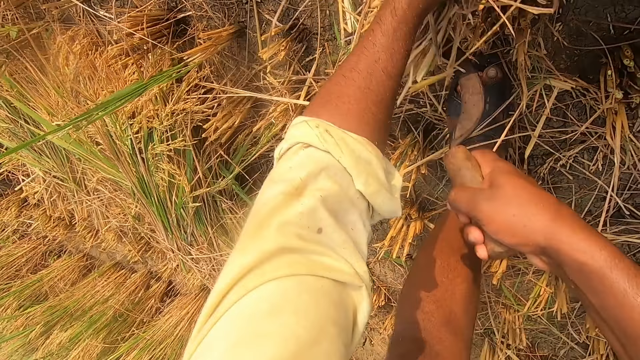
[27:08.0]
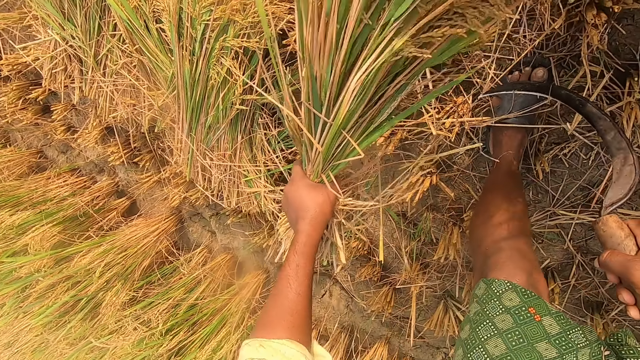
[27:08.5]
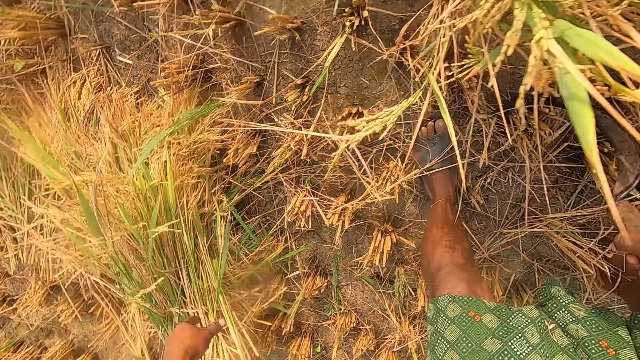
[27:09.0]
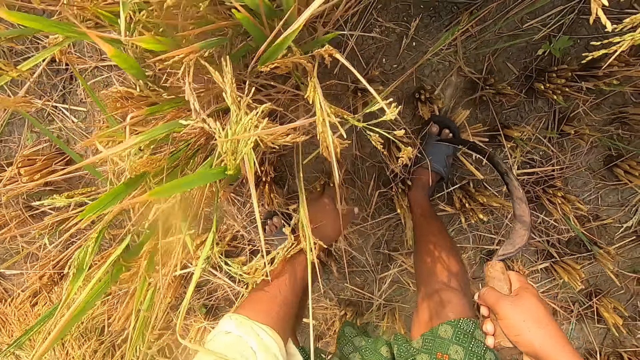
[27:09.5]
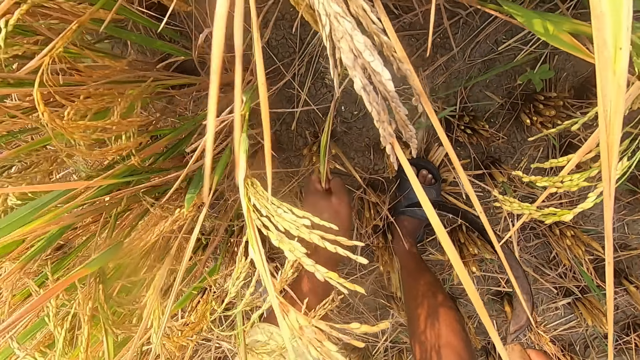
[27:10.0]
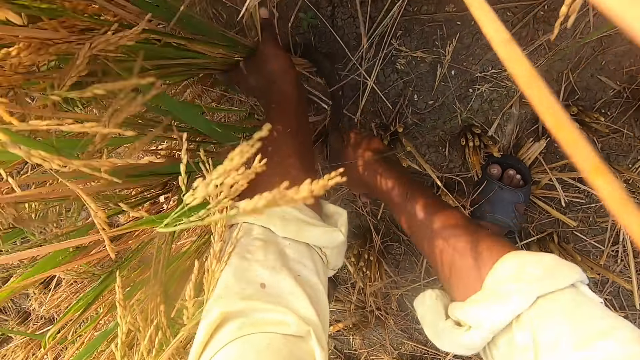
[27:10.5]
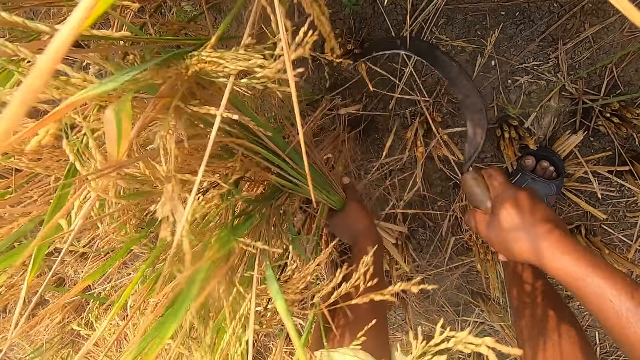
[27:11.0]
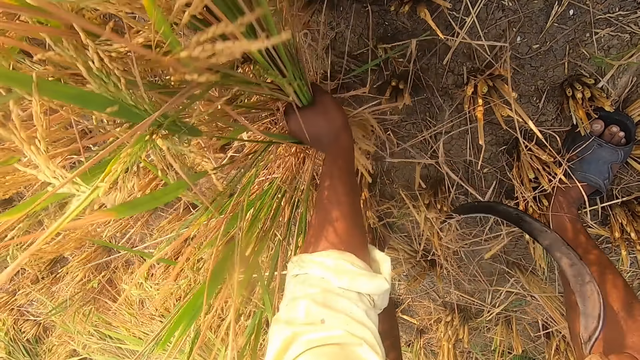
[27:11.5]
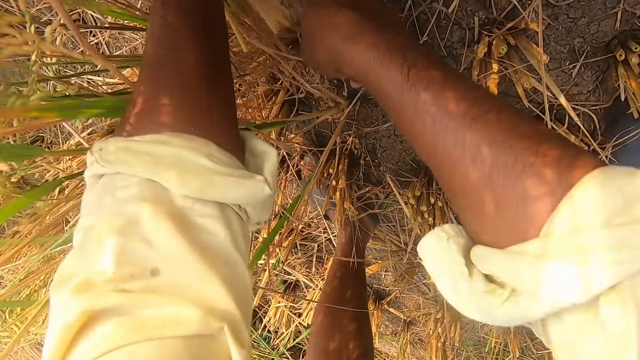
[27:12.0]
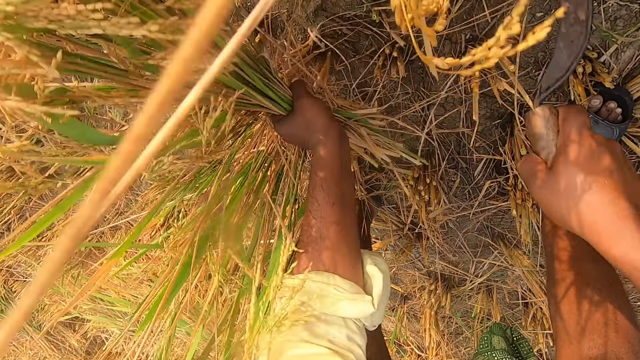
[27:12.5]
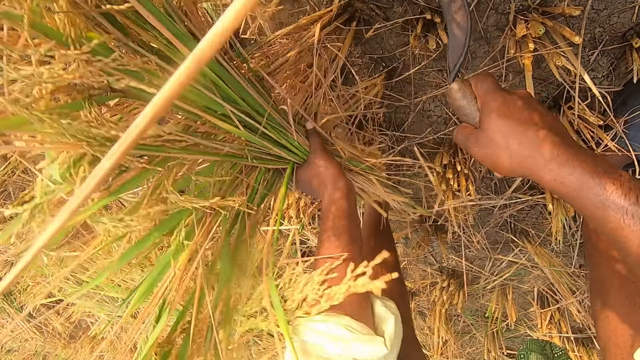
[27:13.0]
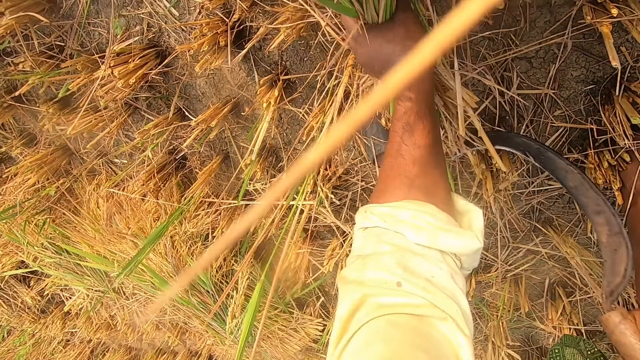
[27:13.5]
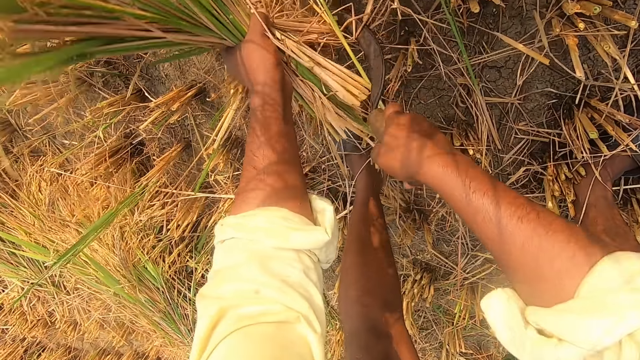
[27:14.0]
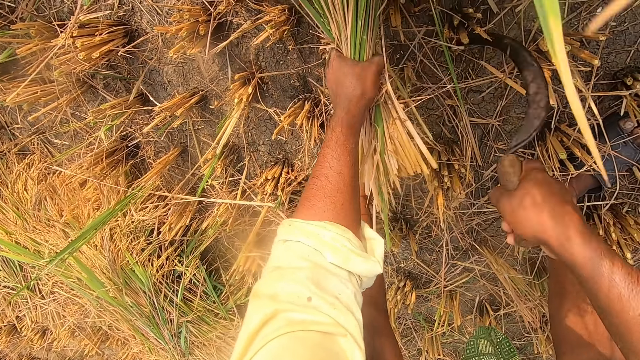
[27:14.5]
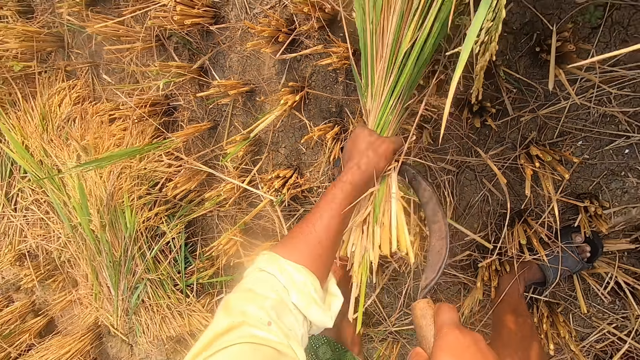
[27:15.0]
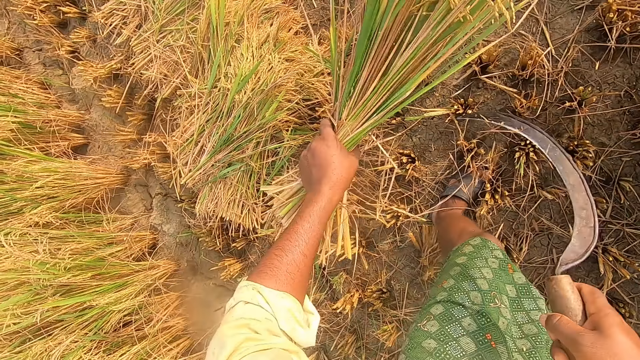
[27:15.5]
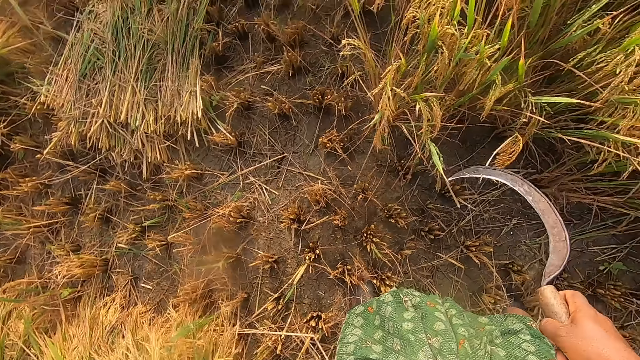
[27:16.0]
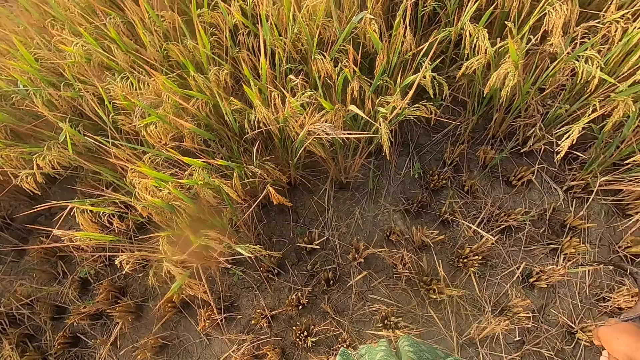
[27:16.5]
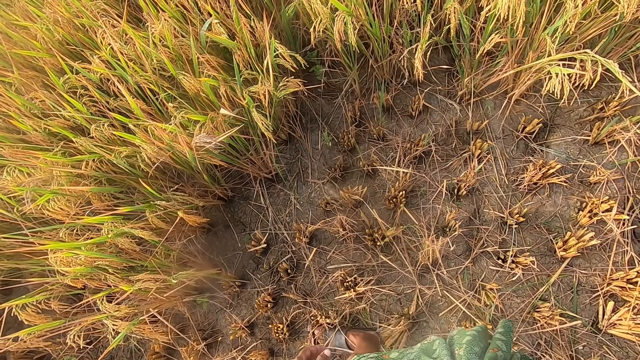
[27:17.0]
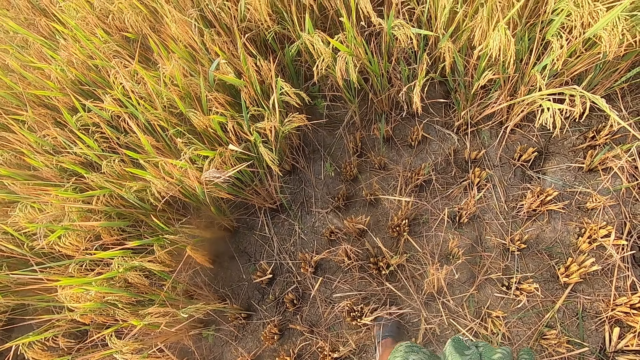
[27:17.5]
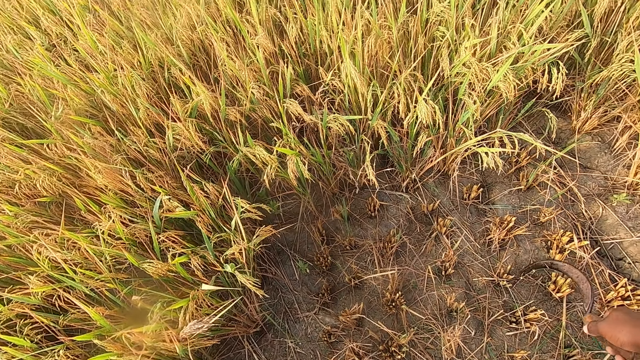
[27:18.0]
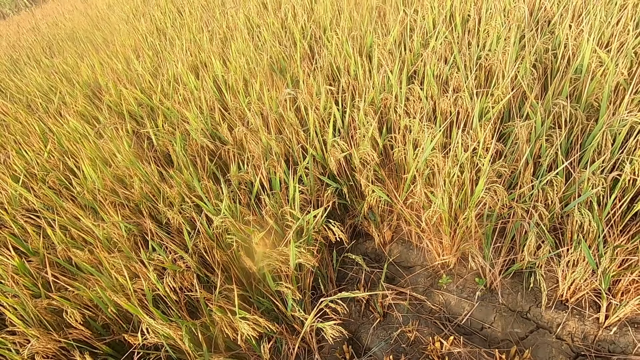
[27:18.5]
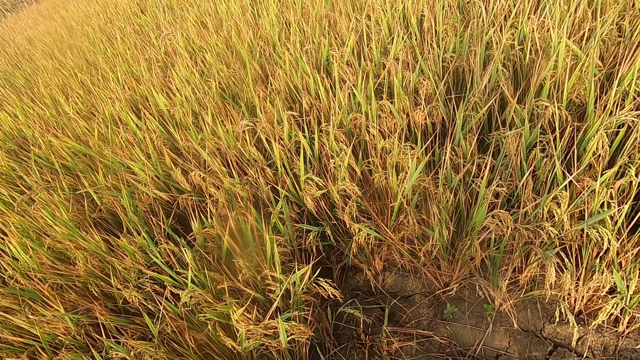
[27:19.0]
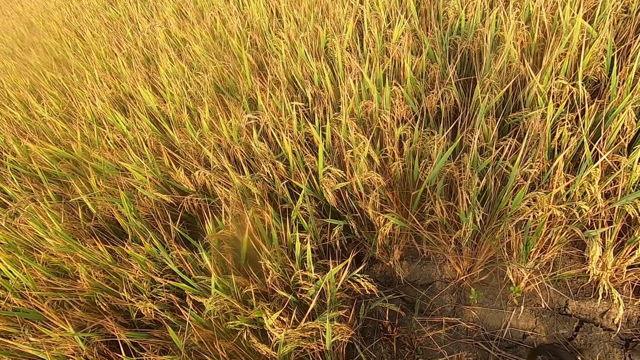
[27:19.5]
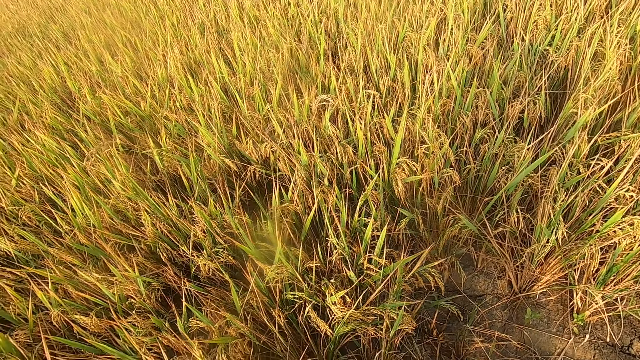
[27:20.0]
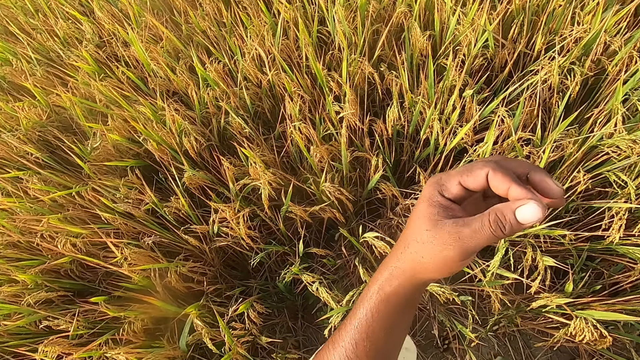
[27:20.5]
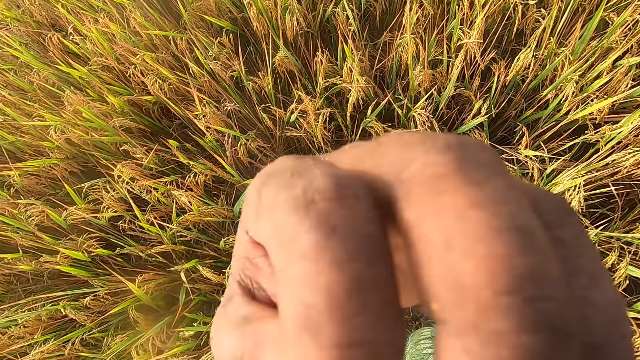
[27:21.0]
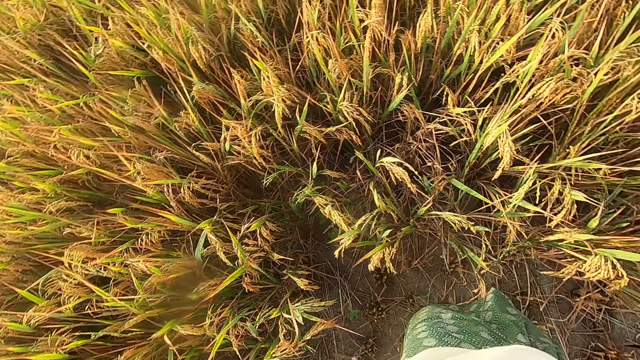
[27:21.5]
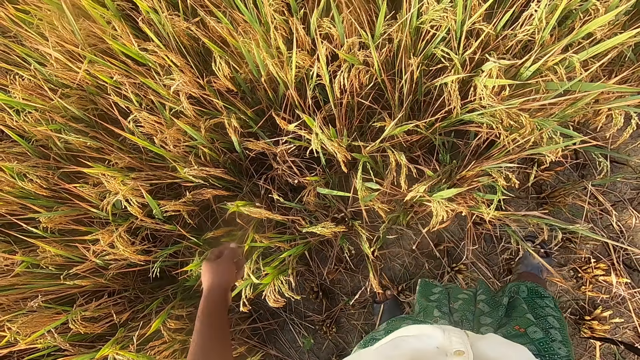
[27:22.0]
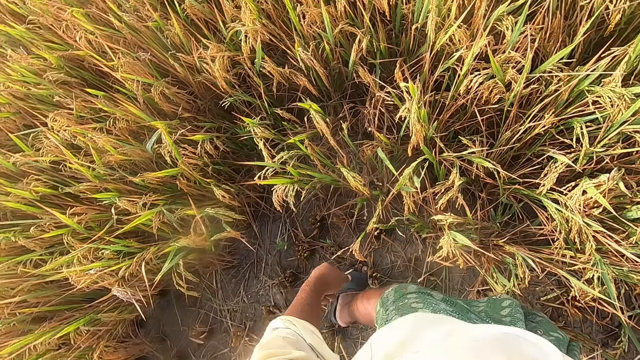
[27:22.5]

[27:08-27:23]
The camera wearer drops the straw on the ground. He cuts the straw from the ground with the sickle. He drops the wheat on the floor. He looks around. He touches his face.

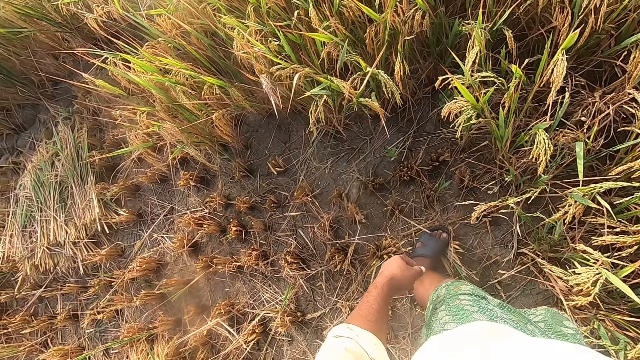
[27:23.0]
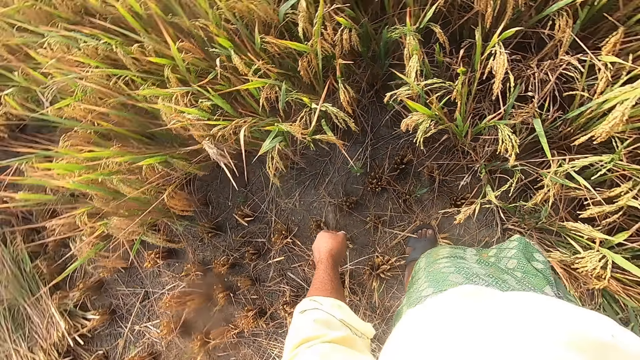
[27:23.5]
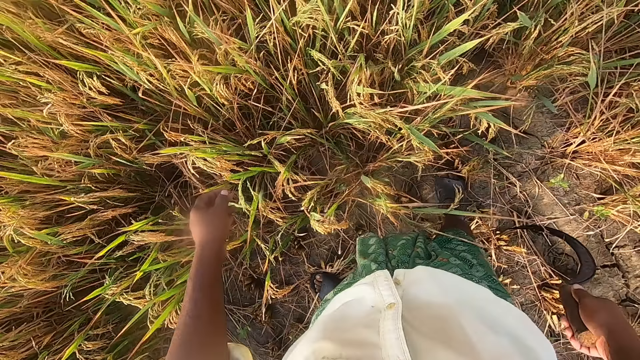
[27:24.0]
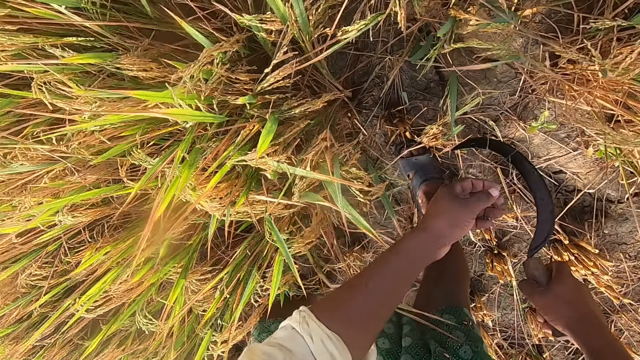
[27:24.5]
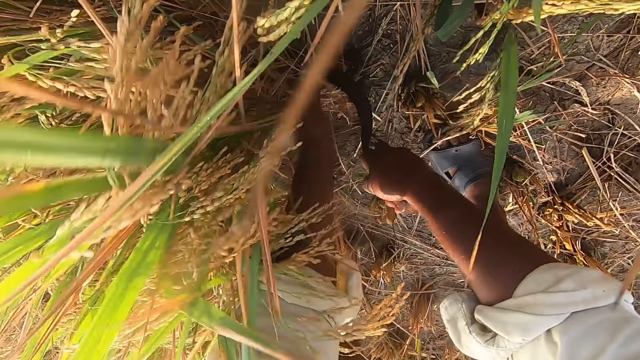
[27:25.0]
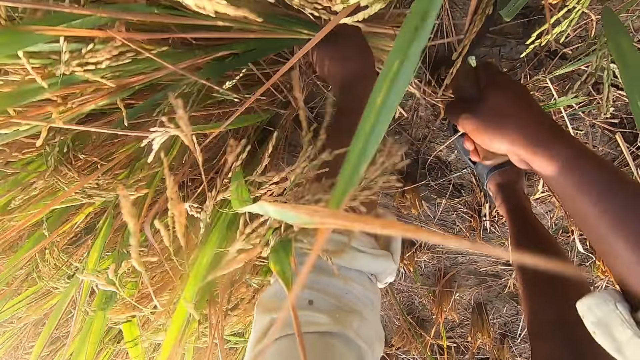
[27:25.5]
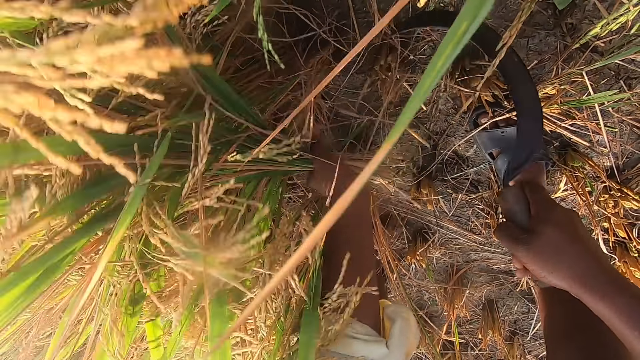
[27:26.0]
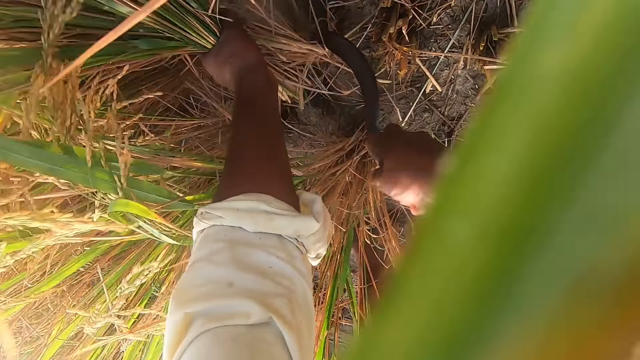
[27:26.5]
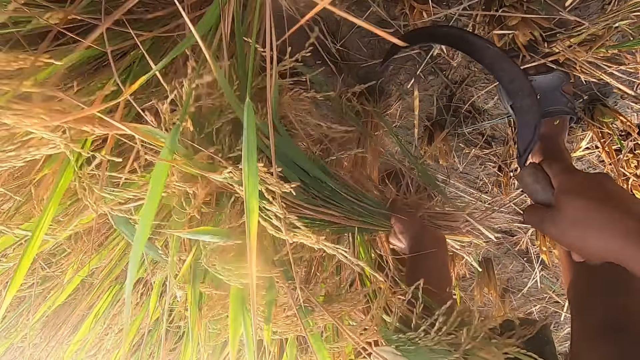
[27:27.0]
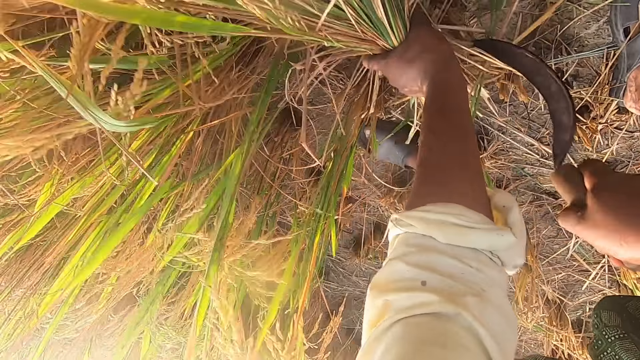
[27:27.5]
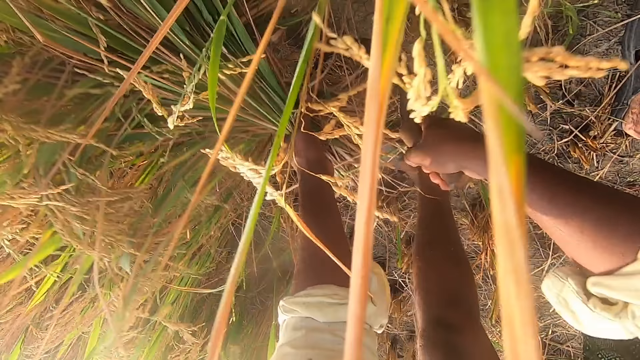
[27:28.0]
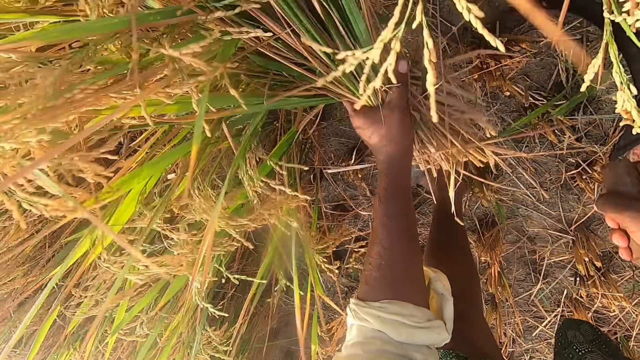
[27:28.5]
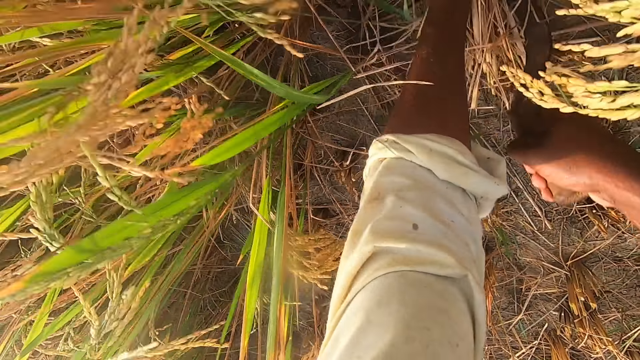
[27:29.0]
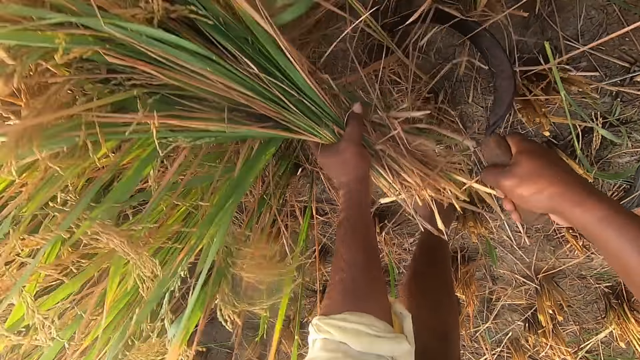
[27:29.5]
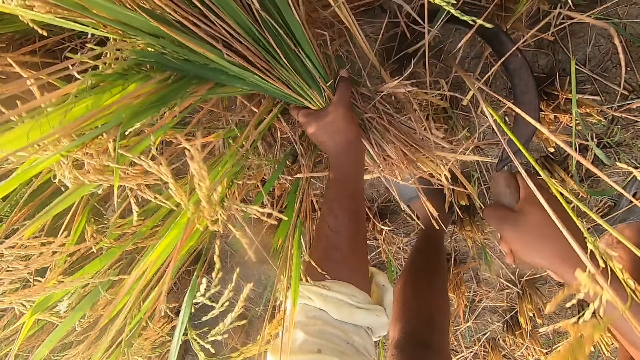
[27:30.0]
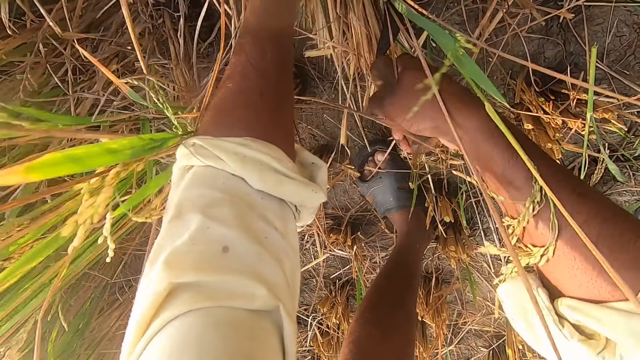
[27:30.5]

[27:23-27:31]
The camera wearer removes the wheat from the ground with a sickle.
